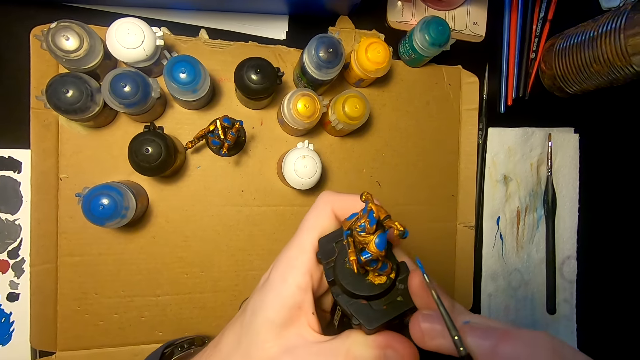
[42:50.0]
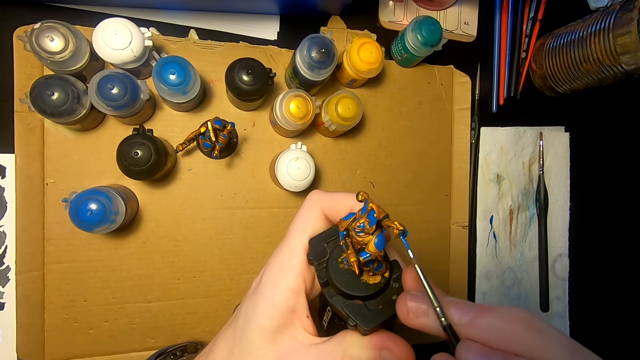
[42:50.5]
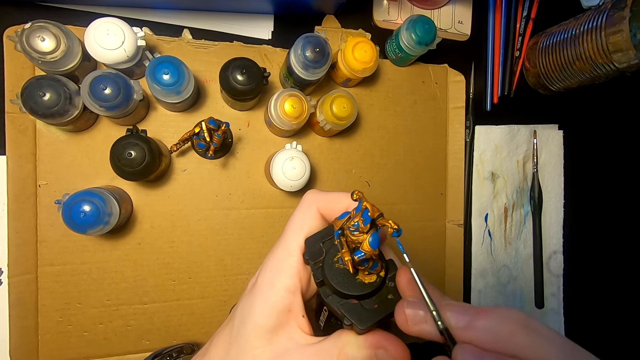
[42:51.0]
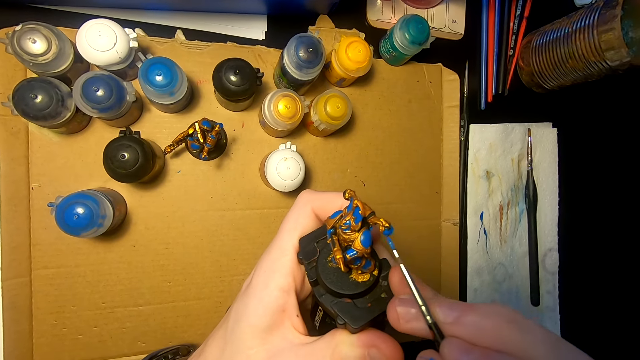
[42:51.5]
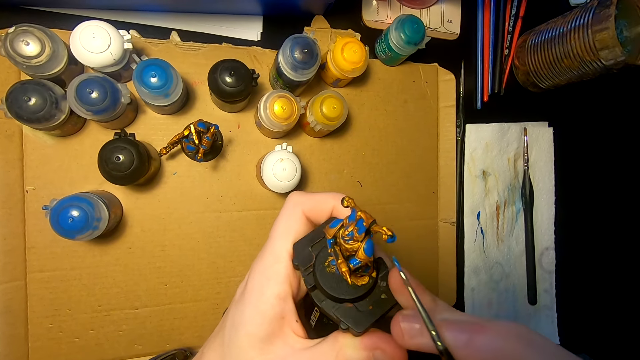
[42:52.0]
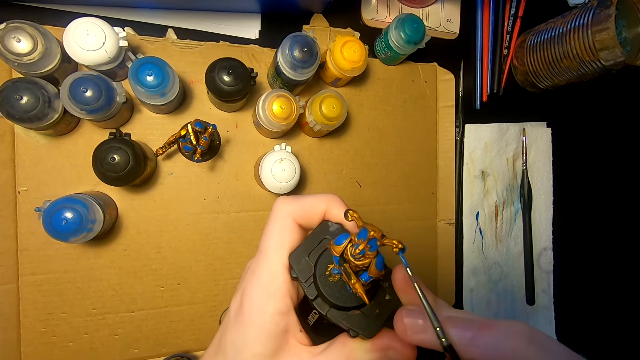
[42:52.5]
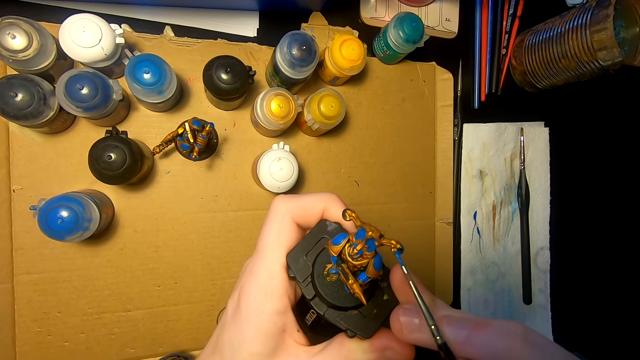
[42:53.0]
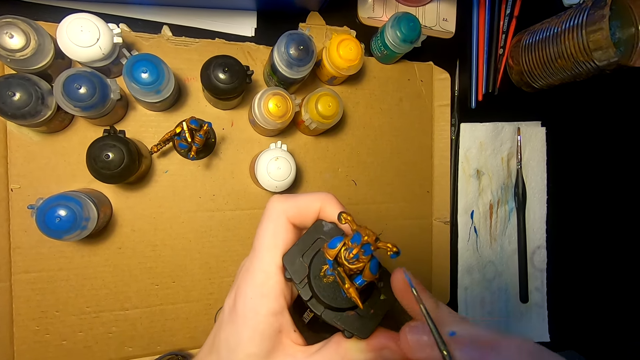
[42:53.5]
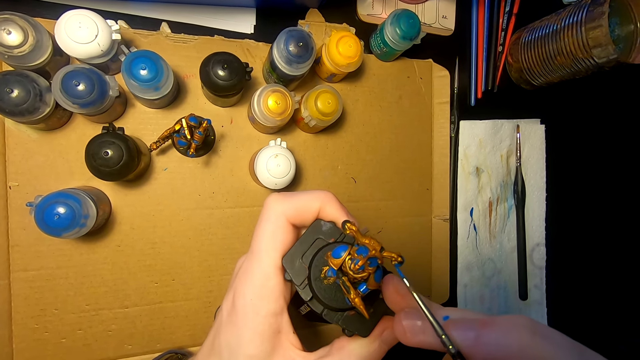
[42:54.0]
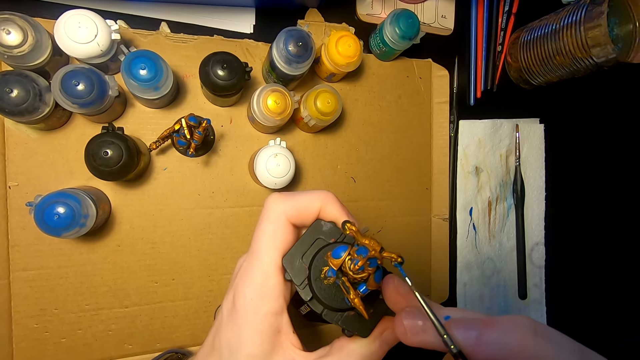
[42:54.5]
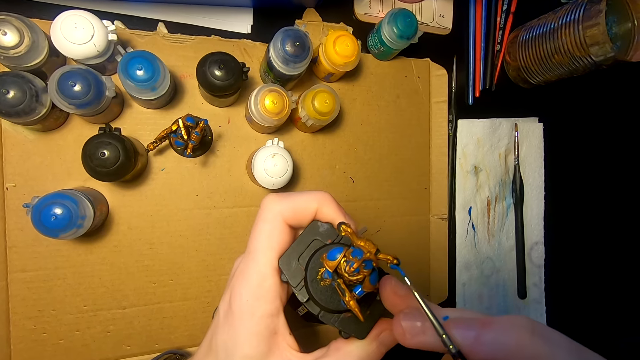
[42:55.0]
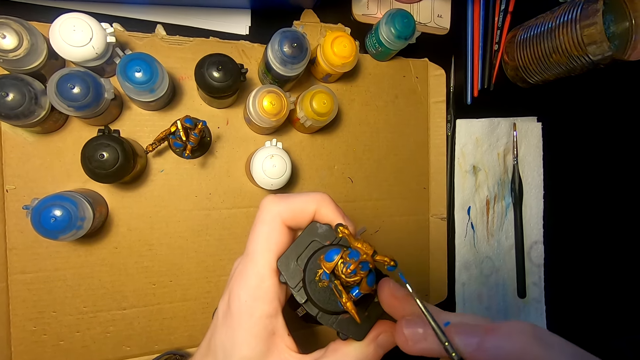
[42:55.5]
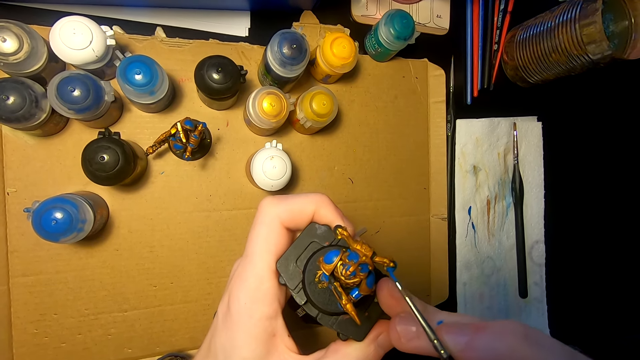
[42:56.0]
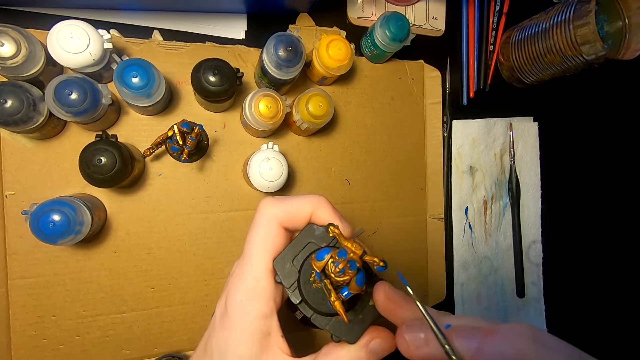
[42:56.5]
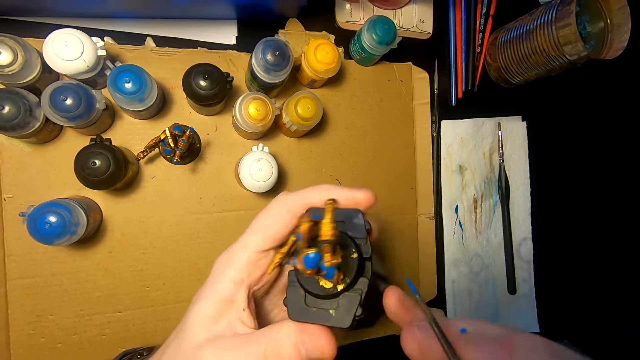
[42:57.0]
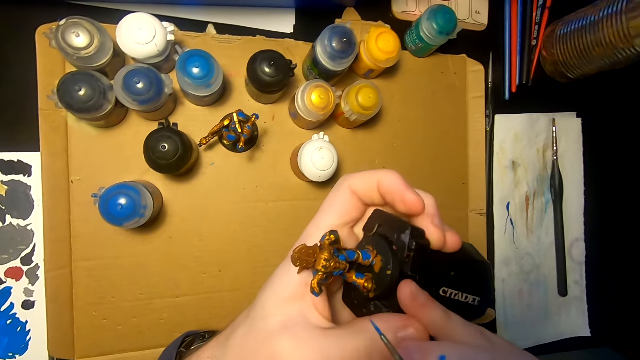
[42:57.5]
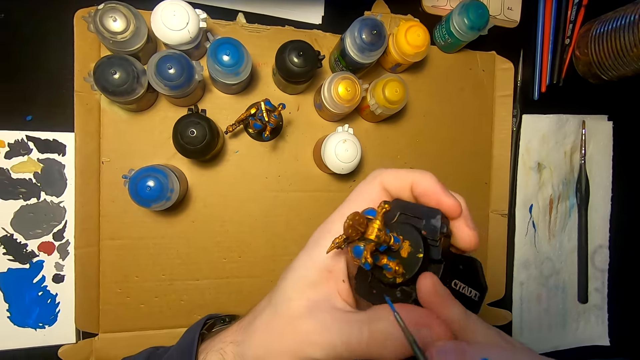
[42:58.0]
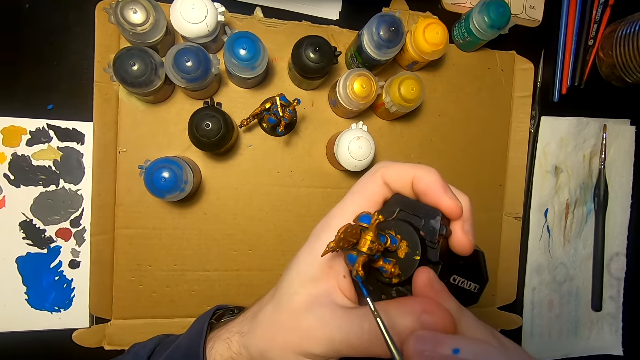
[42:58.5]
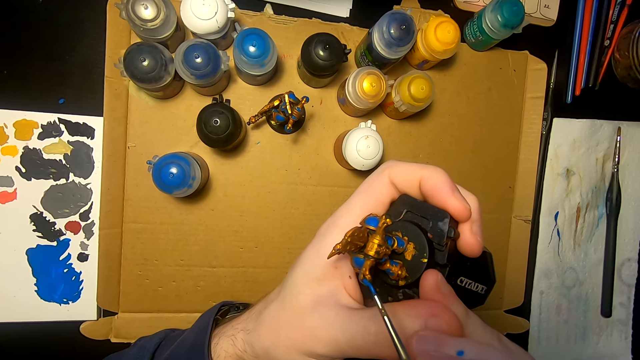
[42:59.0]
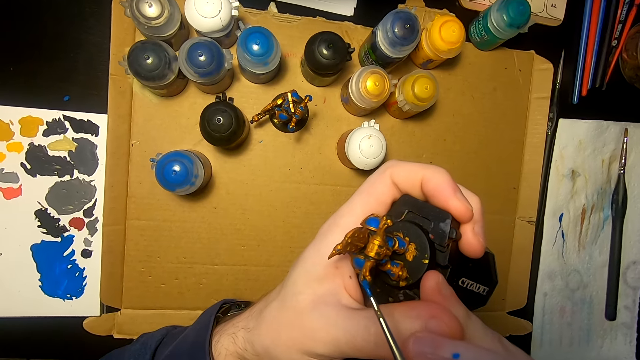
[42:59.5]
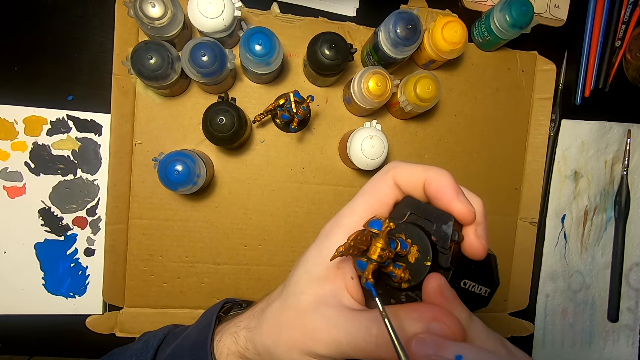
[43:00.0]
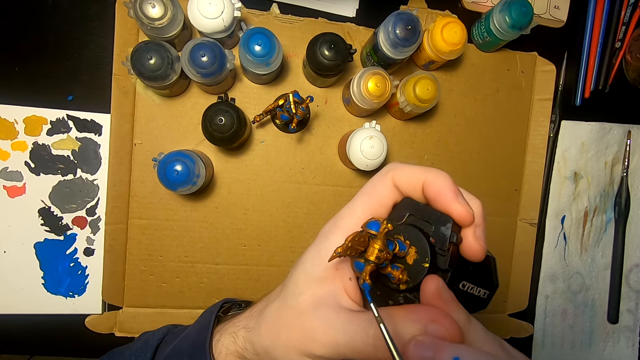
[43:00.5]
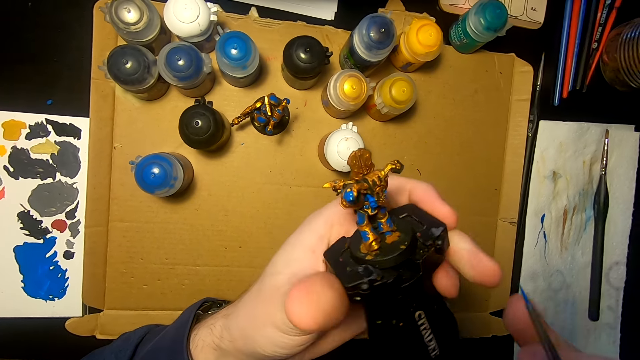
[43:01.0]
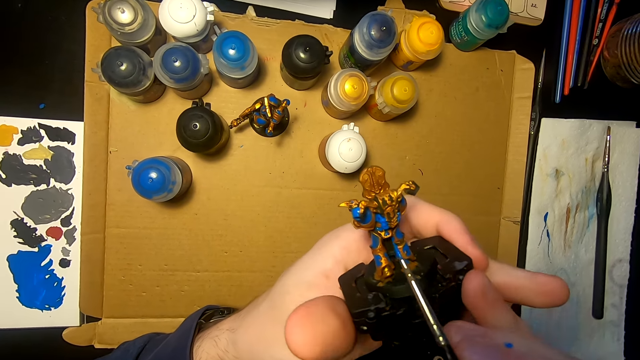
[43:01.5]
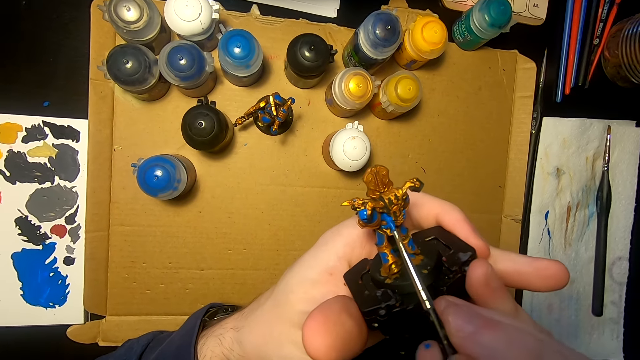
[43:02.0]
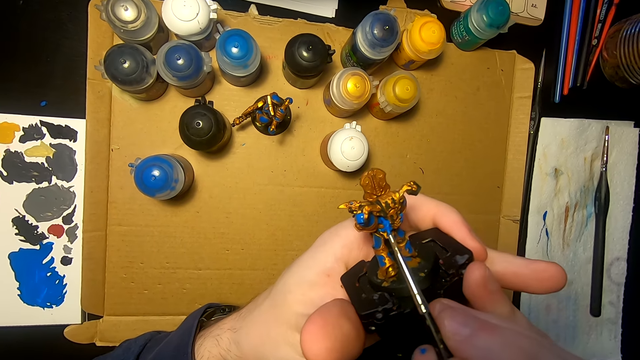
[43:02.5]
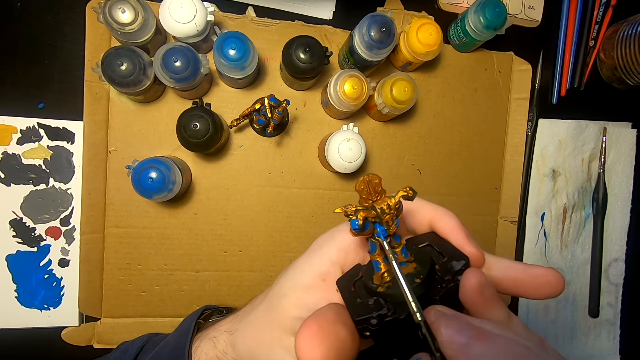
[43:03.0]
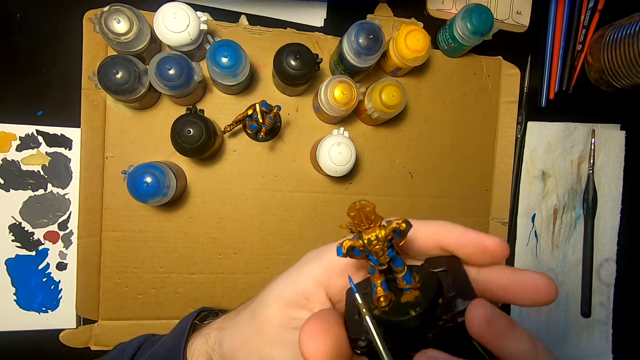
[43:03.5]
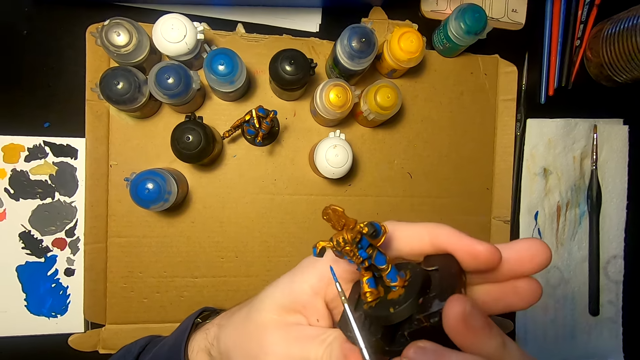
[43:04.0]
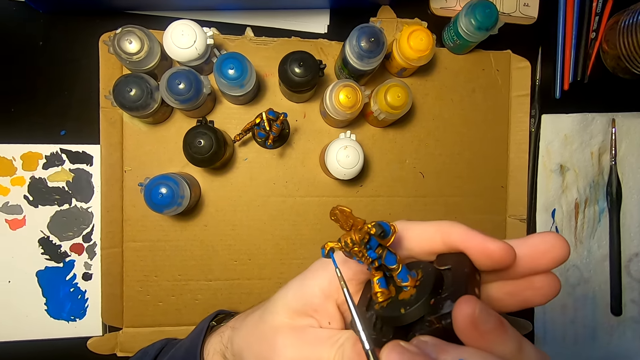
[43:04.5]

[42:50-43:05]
The camera wearer turns the sculpture or figurine. They paint the figurine with a paintbrush or pen brush repeatedly. They turn the sculpture. They paint the sculpture with the pen brush. They turn the sculpture. They paint the sculpture with the pen brush.

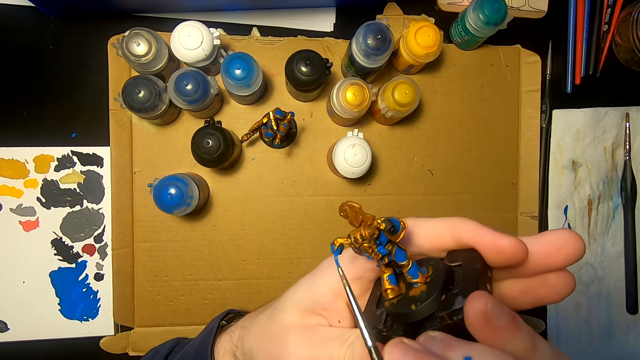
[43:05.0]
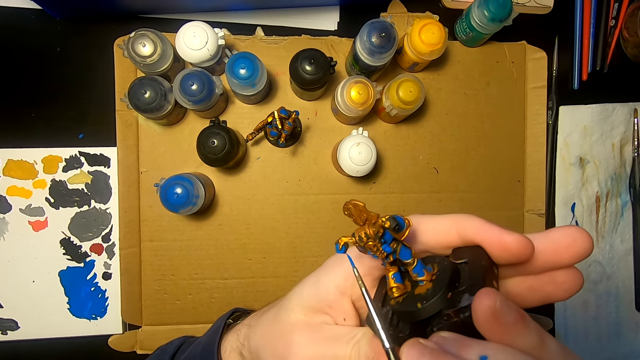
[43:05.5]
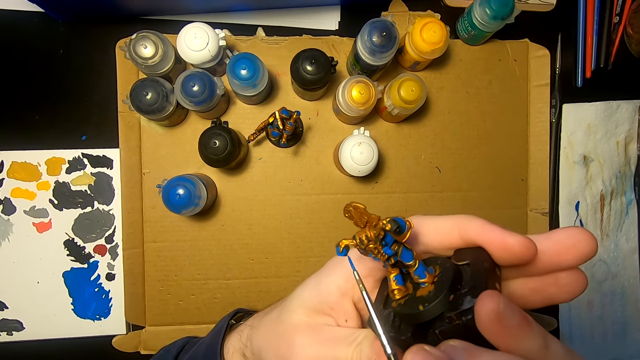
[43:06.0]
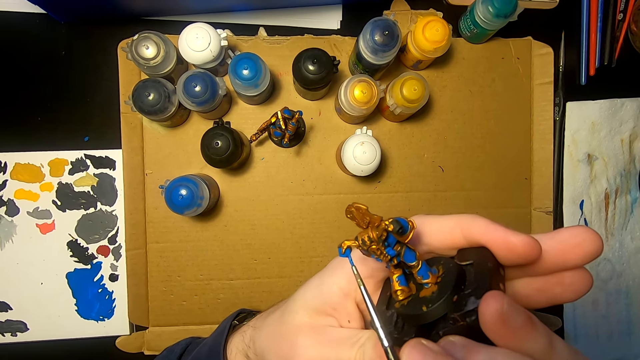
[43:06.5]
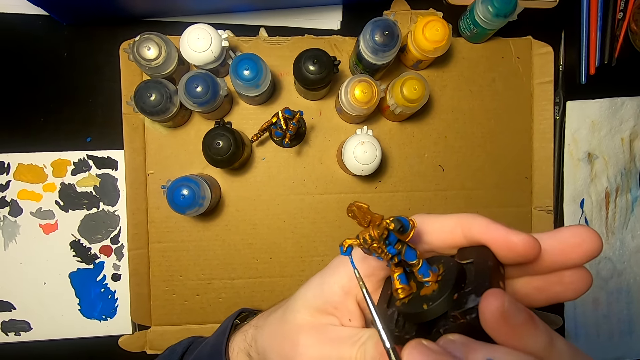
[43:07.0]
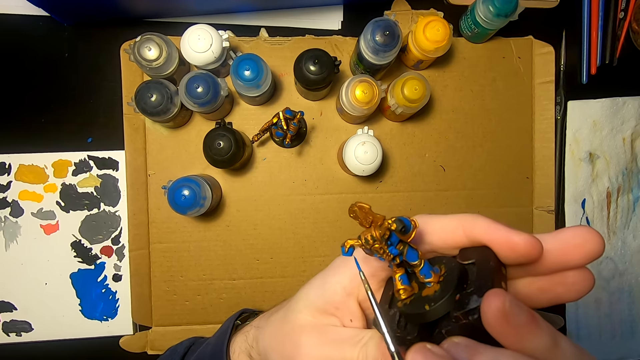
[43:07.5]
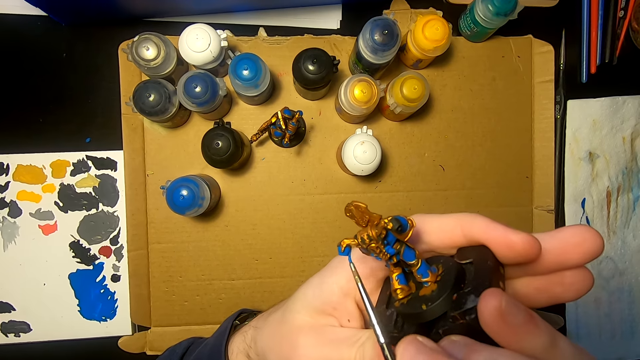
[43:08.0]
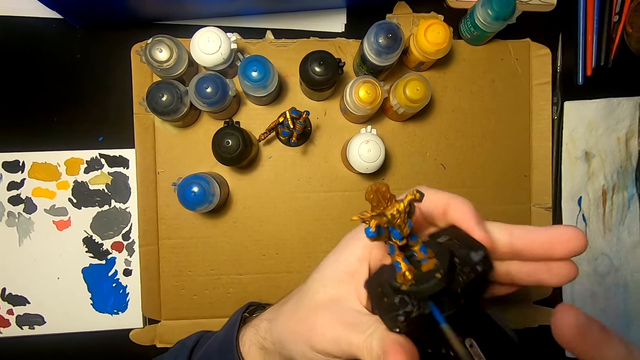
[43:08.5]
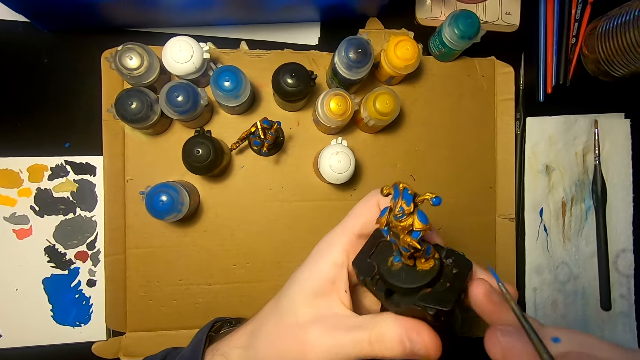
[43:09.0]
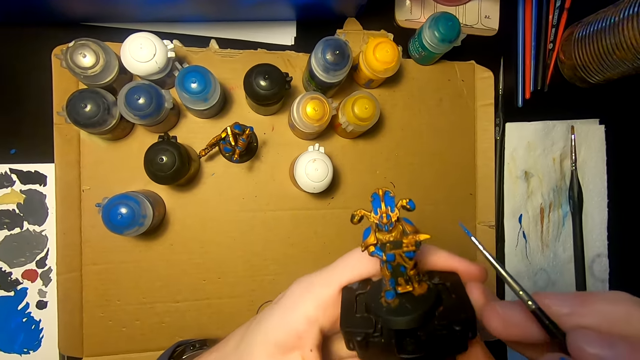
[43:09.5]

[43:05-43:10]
The camera wearer paints a figurine or sculpture with a paintbrush. They turn the sculpture and look at the sculpture.
